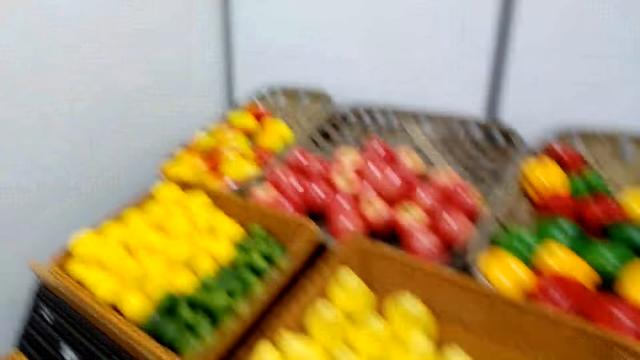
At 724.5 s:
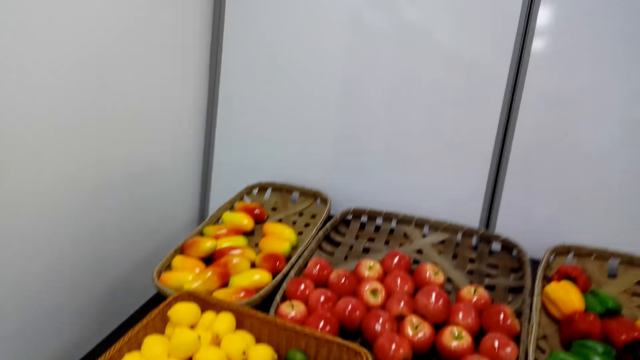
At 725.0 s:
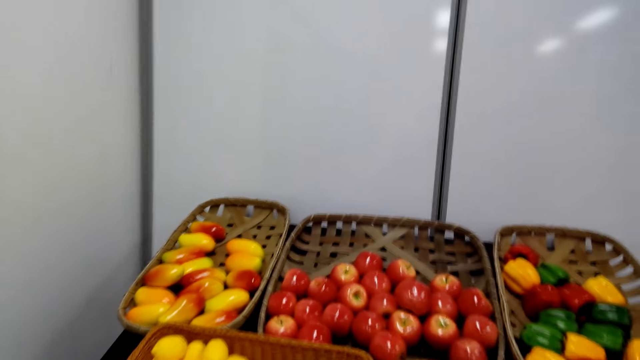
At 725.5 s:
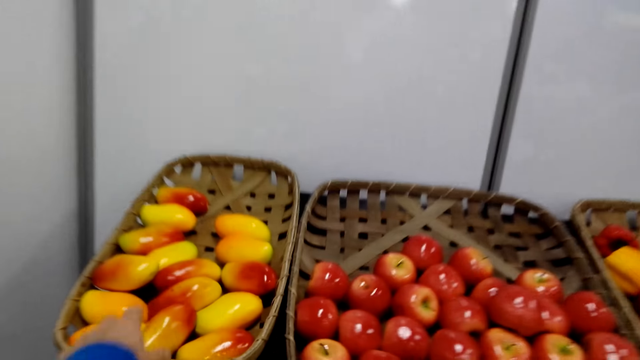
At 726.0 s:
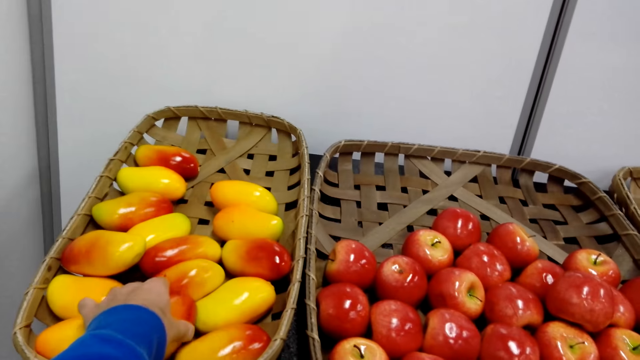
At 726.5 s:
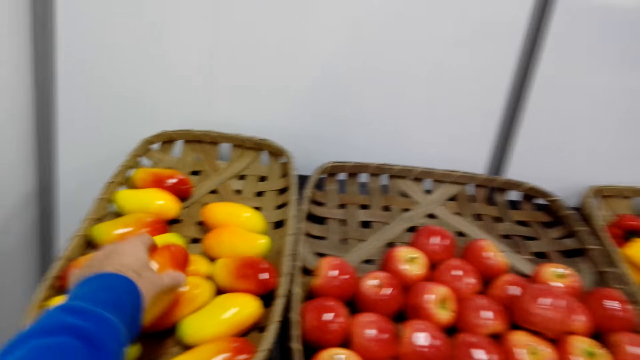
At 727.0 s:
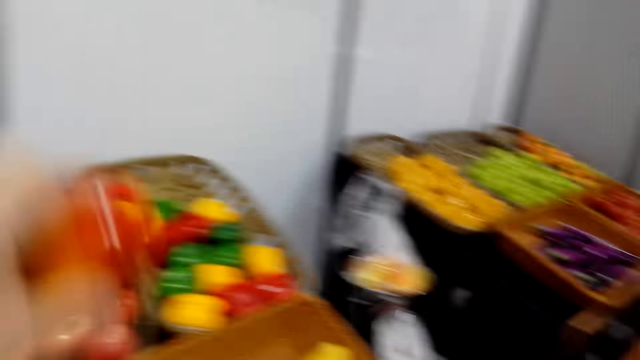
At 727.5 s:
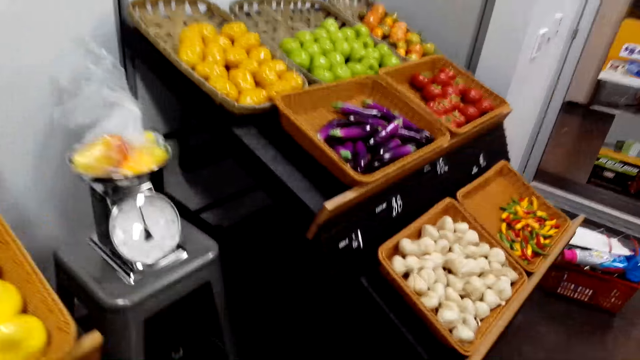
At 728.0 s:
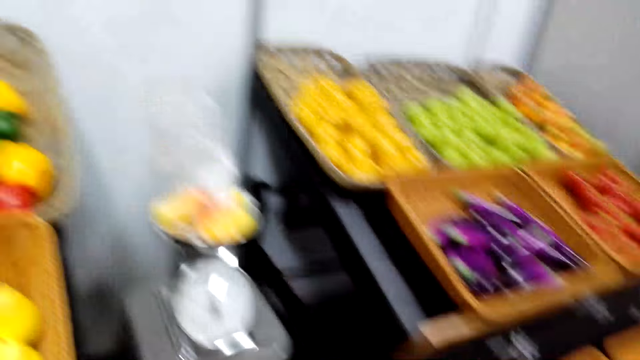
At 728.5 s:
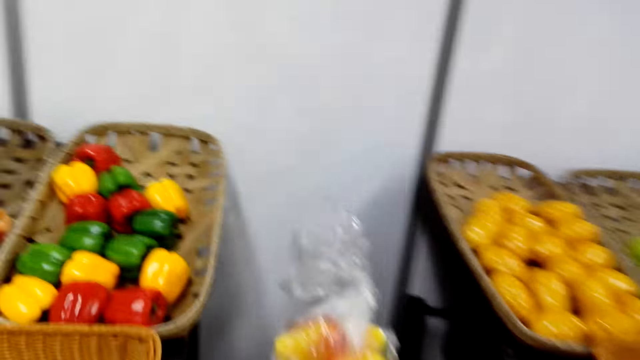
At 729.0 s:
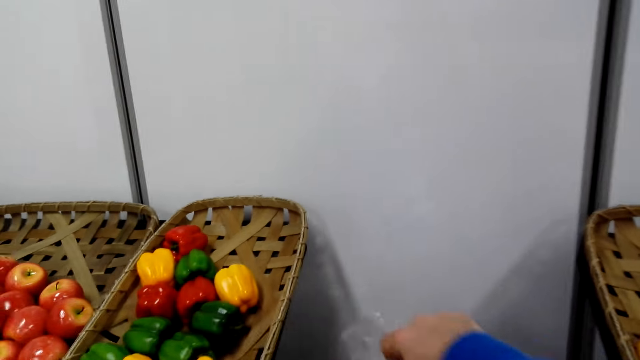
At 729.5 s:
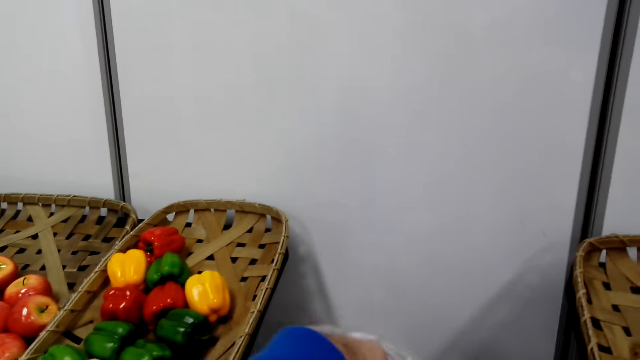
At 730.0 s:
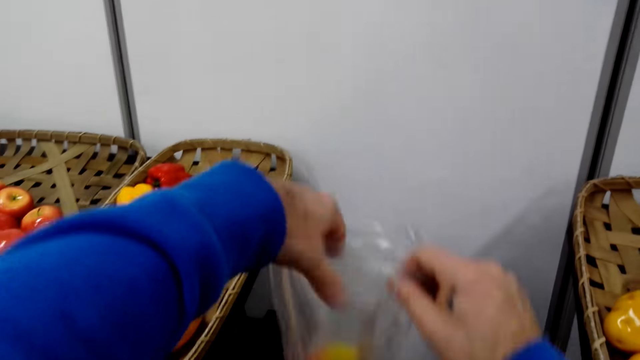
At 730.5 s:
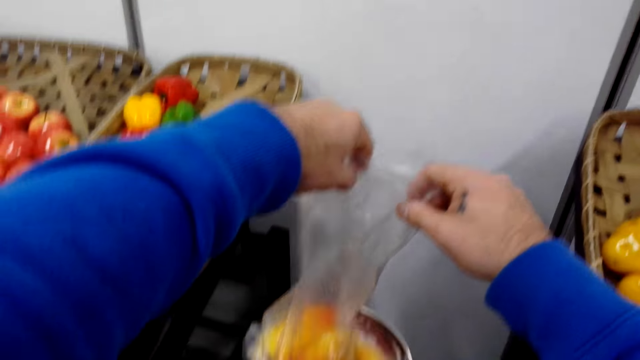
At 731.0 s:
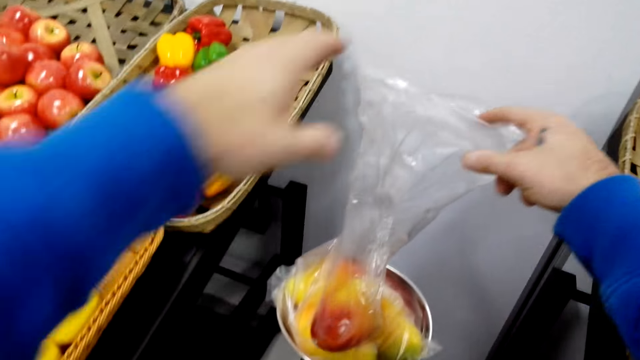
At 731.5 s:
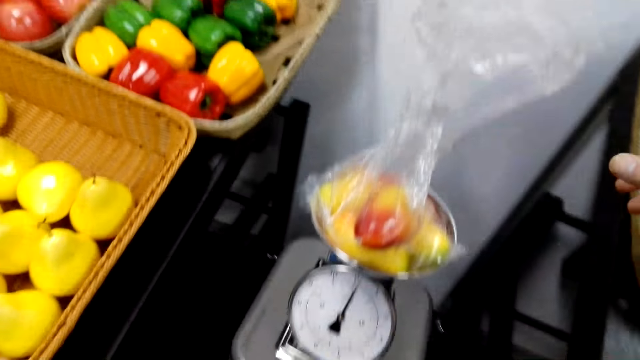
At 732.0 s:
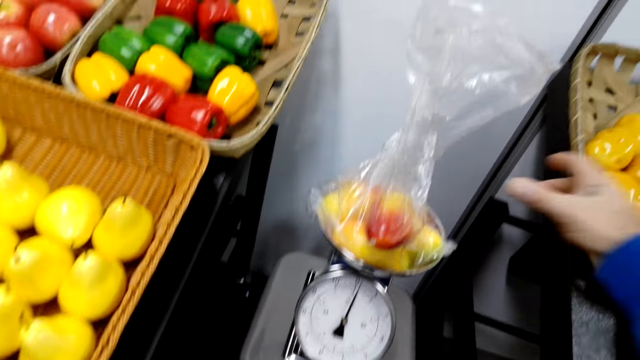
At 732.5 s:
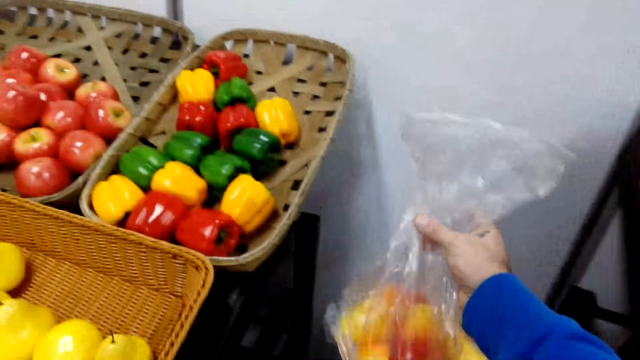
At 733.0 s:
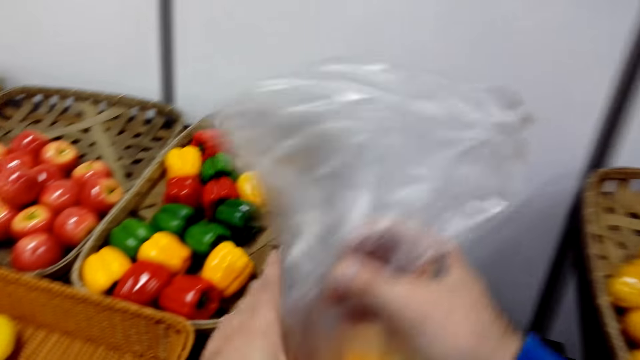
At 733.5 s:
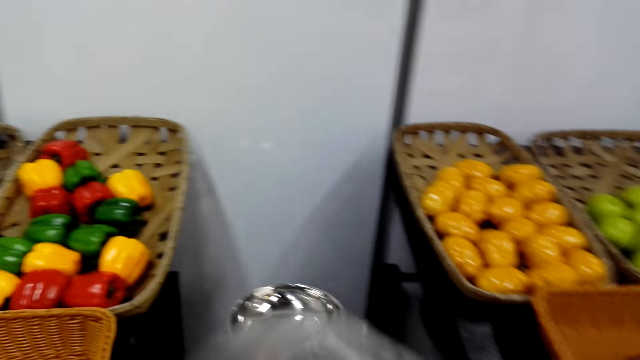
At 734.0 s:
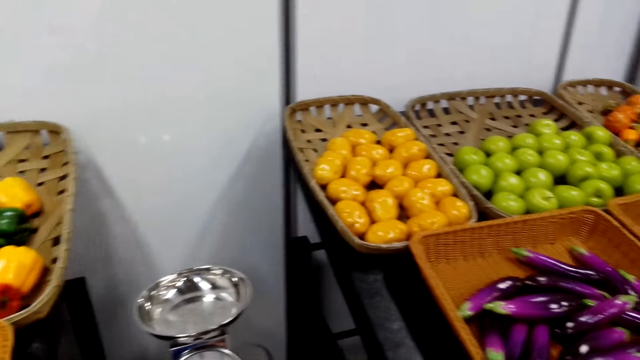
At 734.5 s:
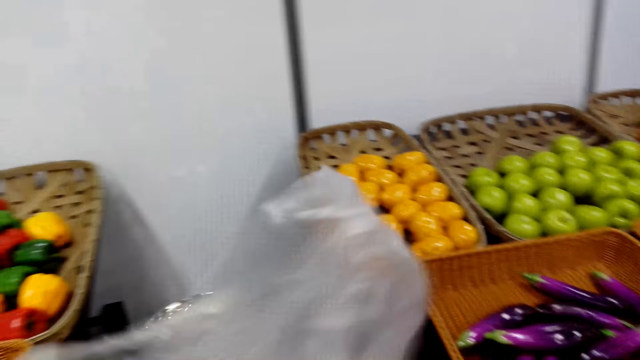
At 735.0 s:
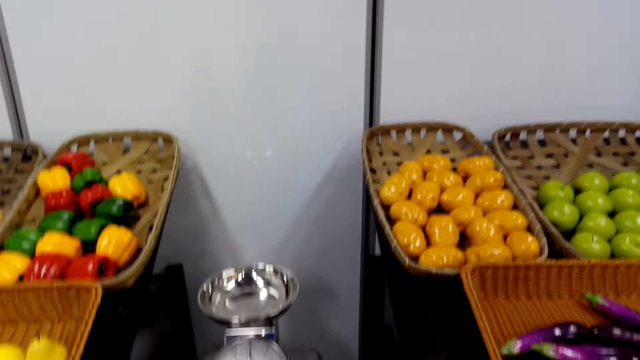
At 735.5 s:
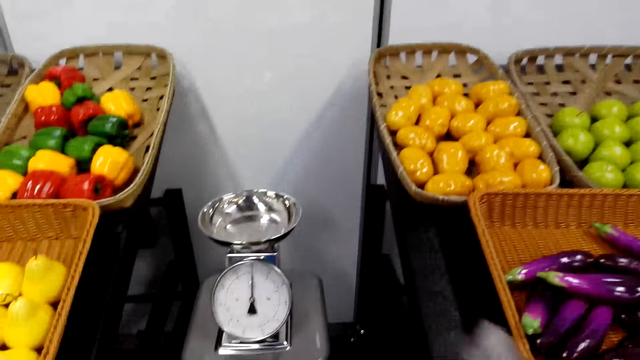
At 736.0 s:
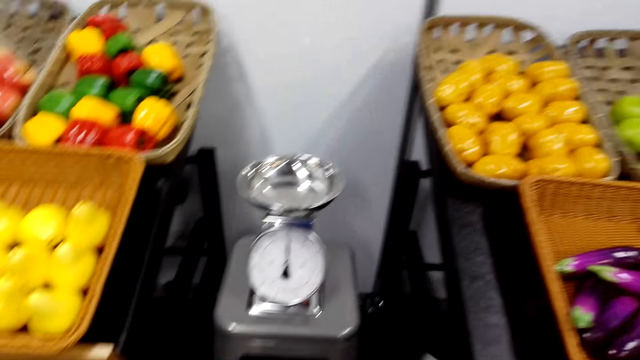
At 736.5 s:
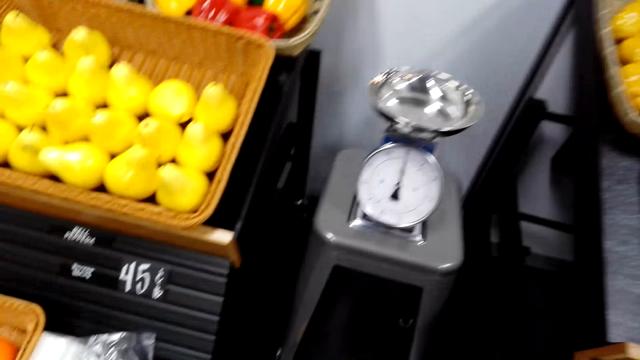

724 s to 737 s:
The camera wearer moves in the supermarket. They pick up a mango. They hold the mango. They walk around. They put the mango inside the nylon bag or polythene bag. They hold the polythene bag. They pick up the nylon bag. They take the mangoes. They hold the nylon bag. They tie the polythene bag.

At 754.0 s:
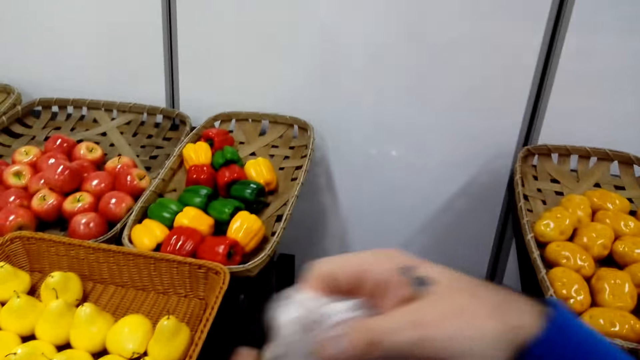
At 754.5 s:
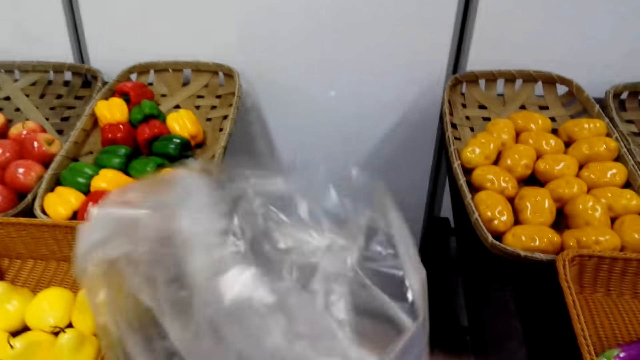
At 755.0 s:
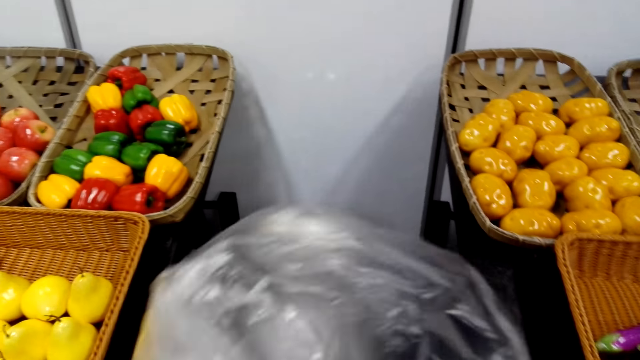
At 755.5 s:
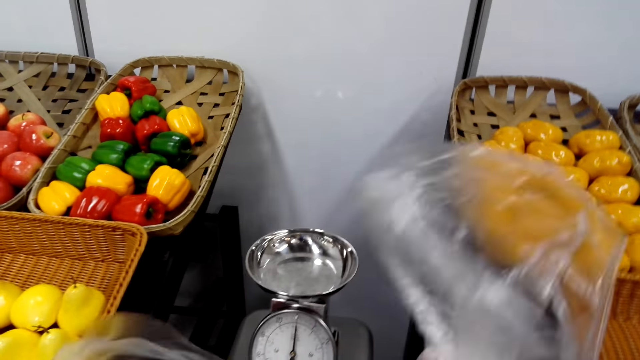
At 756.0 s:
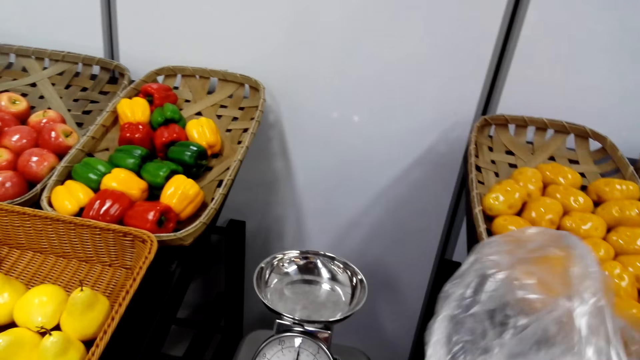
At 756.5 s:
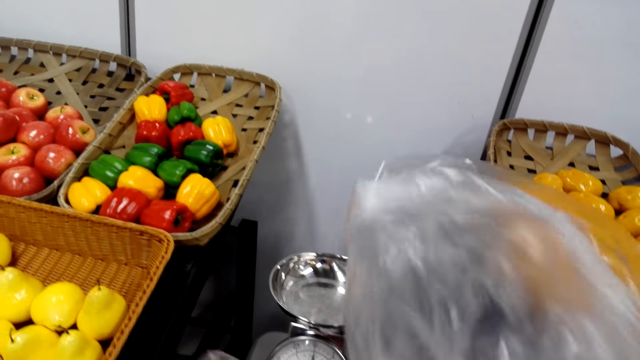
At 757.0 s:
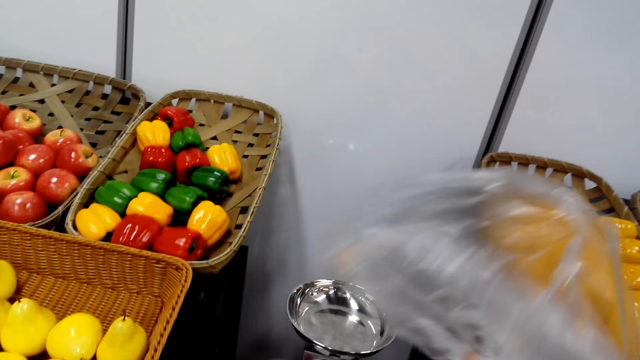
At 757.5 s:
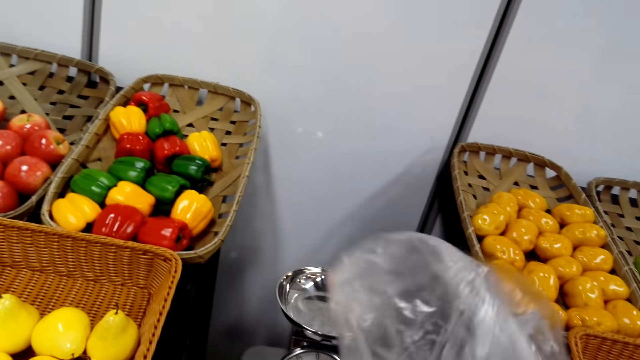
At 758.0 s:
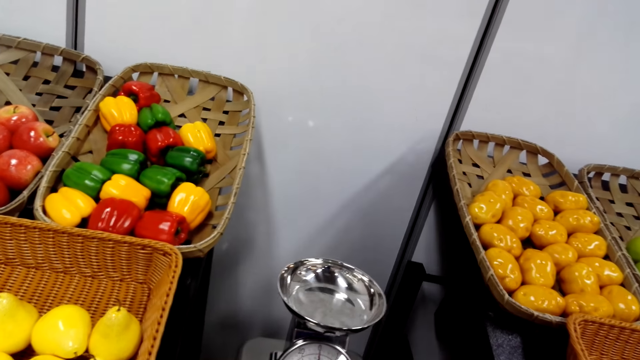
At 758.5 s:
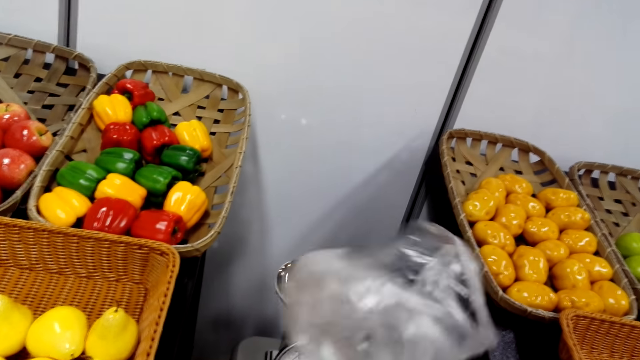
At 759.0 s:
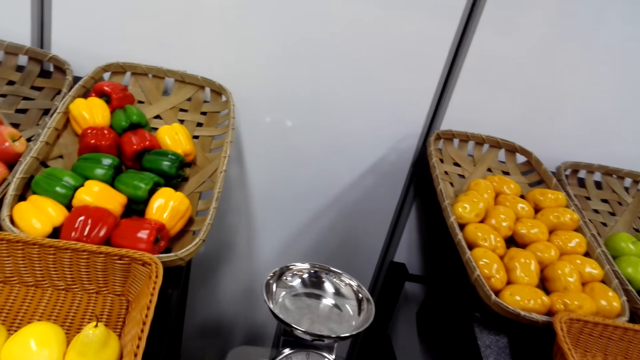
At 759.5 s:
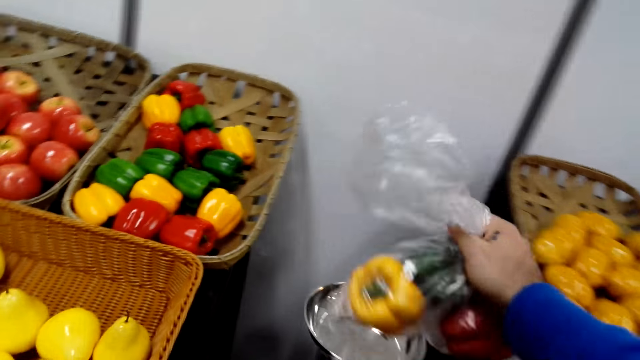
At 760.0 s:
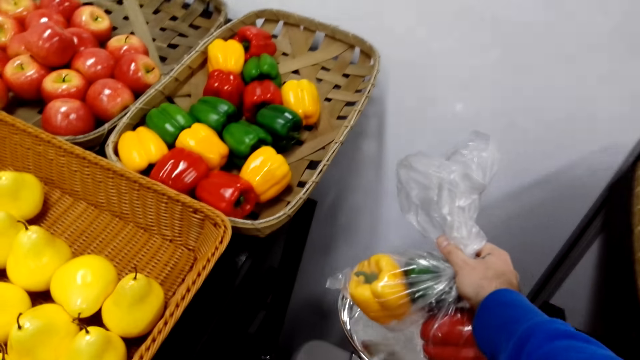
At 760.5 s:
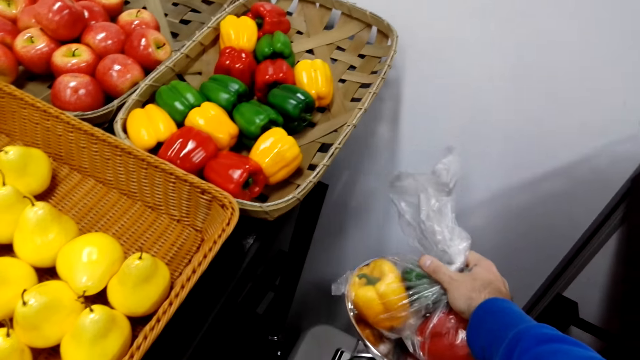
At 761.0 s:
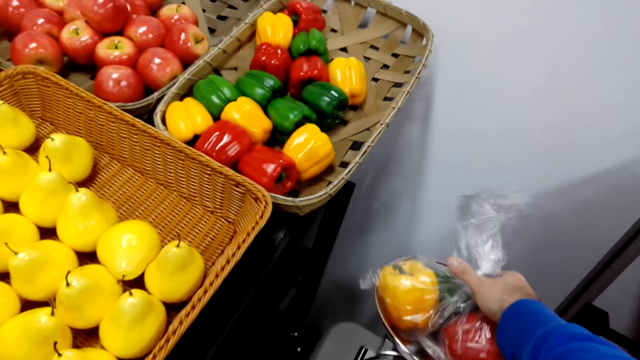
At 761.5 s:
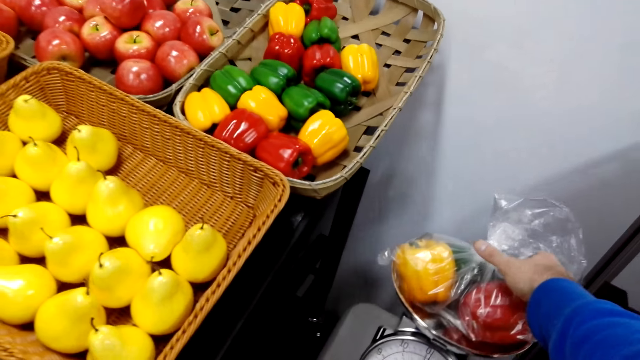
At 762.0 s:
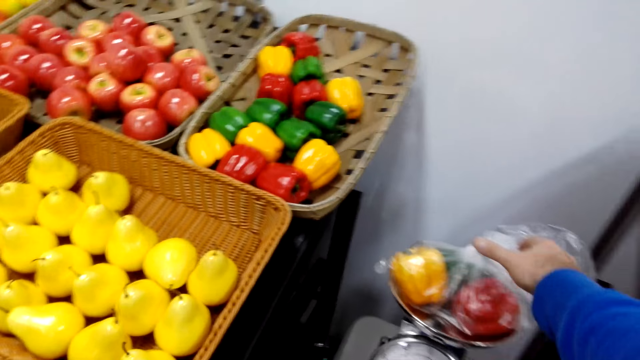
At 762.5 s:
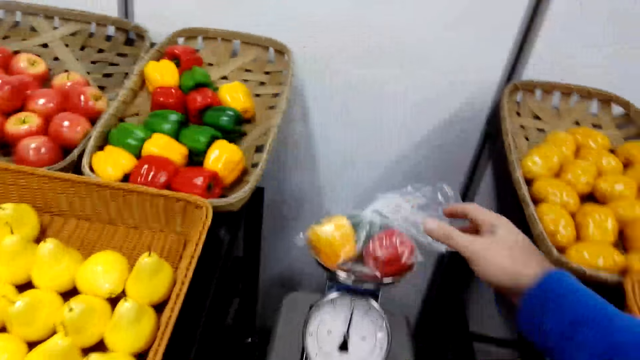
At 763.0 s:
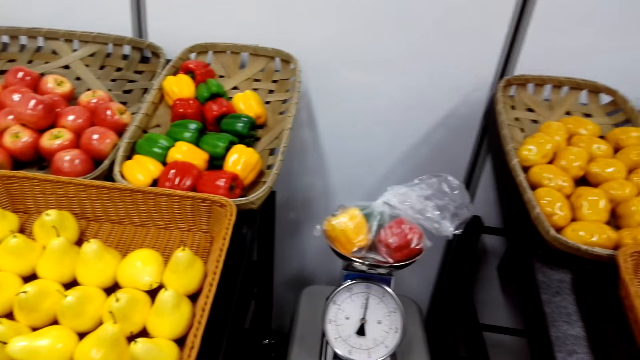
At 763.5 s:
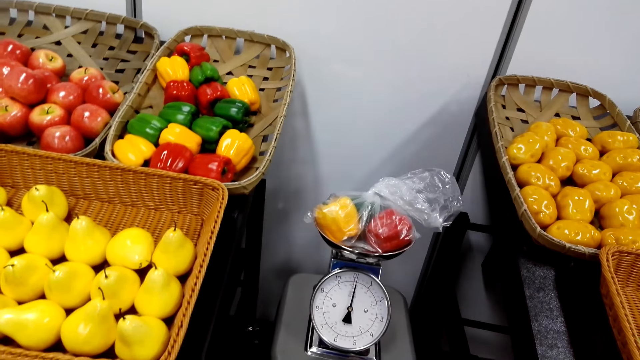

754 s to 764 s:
The camera wearer holds the polythene bags. They weigh hot peppers. They put the capsicums on a weighing scale.
